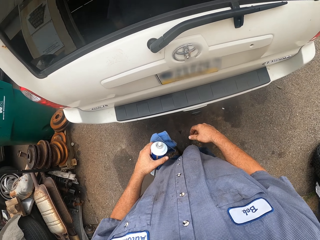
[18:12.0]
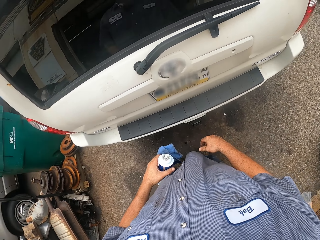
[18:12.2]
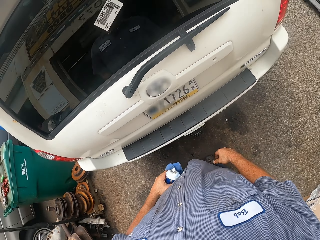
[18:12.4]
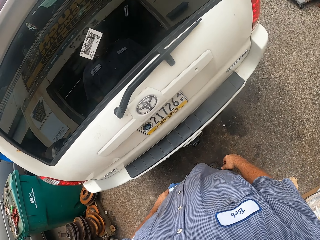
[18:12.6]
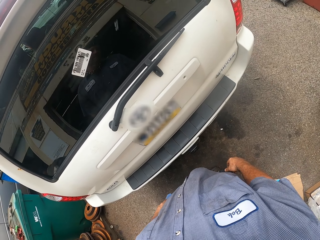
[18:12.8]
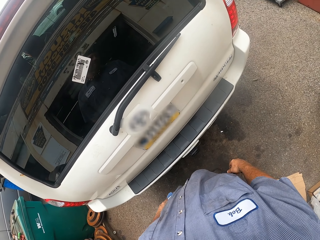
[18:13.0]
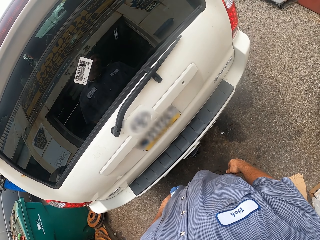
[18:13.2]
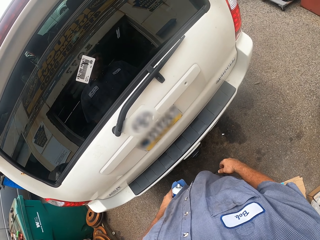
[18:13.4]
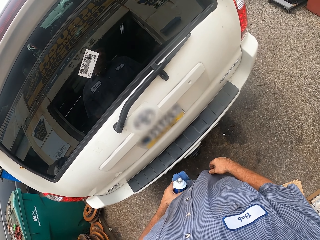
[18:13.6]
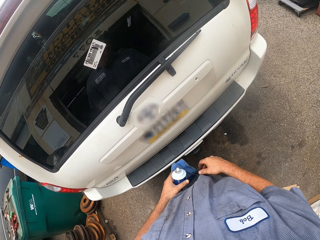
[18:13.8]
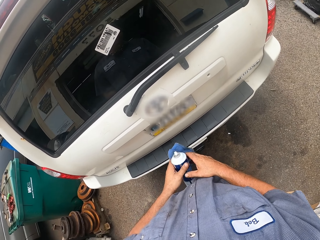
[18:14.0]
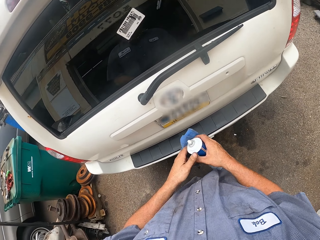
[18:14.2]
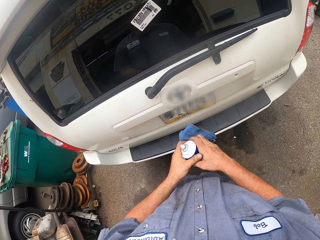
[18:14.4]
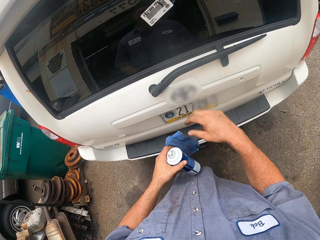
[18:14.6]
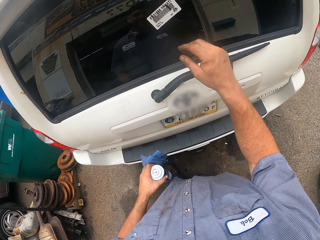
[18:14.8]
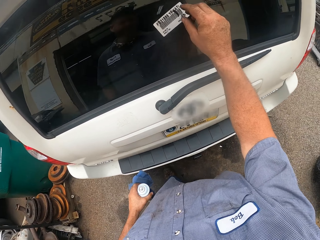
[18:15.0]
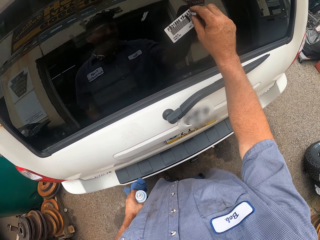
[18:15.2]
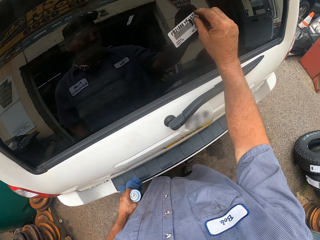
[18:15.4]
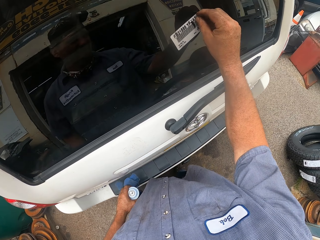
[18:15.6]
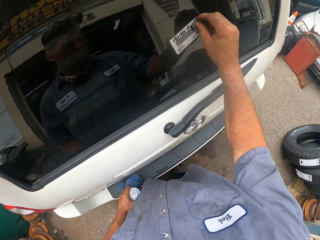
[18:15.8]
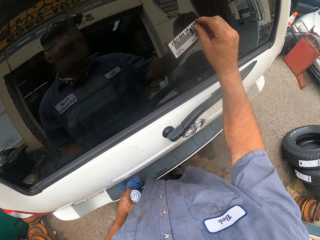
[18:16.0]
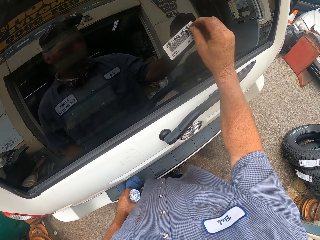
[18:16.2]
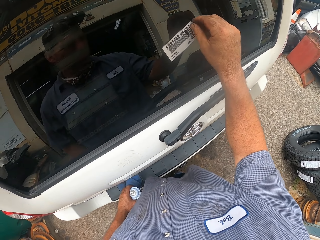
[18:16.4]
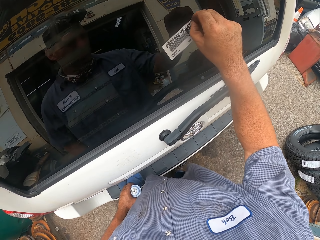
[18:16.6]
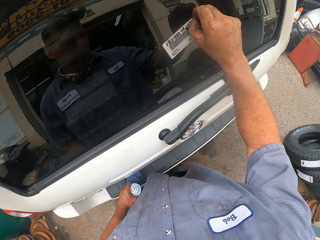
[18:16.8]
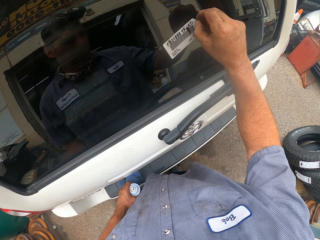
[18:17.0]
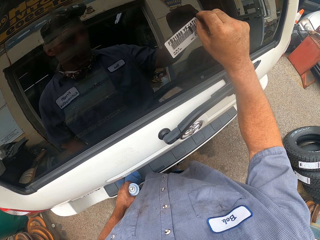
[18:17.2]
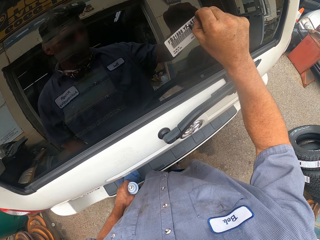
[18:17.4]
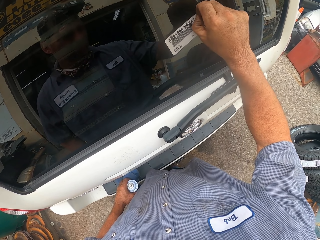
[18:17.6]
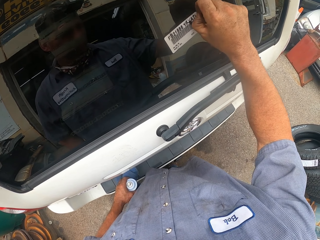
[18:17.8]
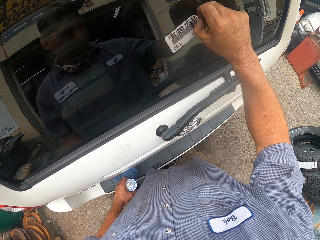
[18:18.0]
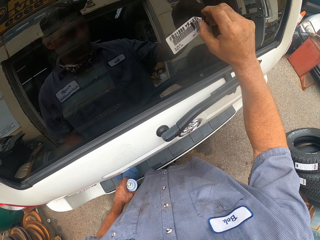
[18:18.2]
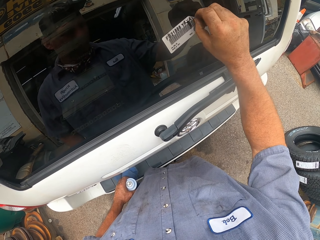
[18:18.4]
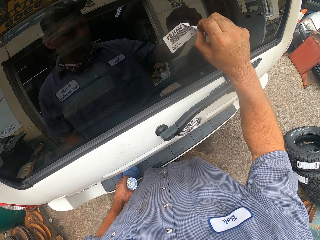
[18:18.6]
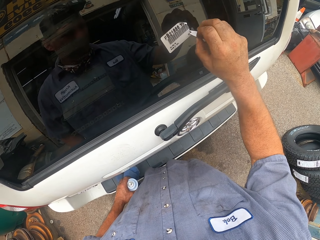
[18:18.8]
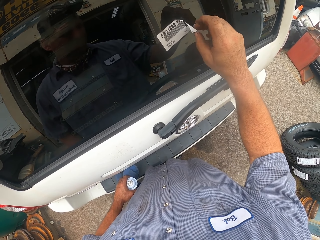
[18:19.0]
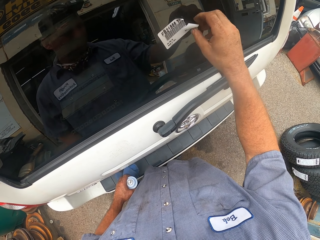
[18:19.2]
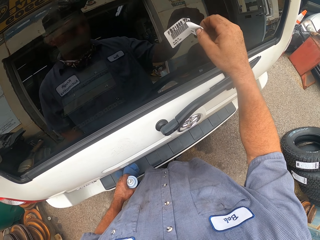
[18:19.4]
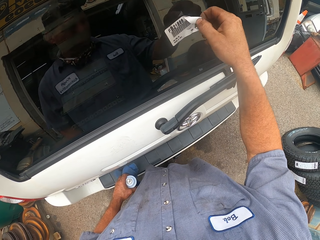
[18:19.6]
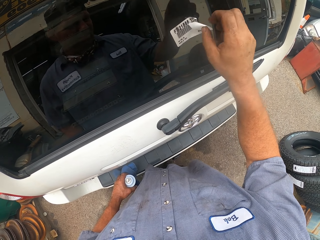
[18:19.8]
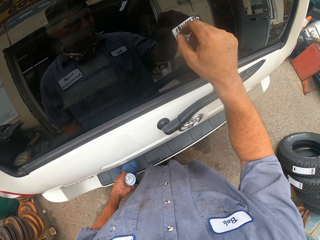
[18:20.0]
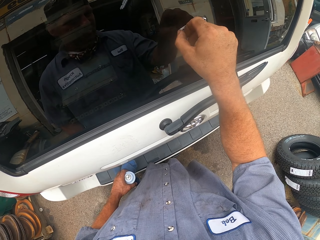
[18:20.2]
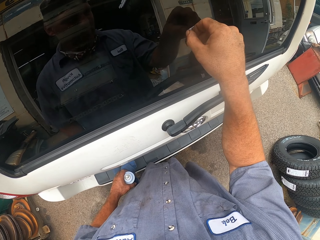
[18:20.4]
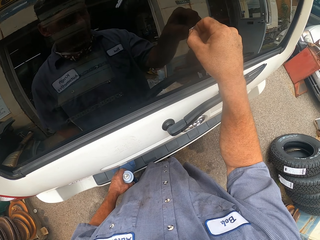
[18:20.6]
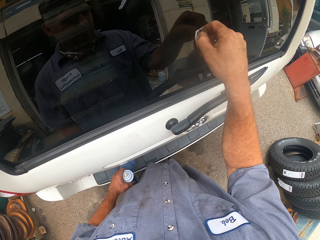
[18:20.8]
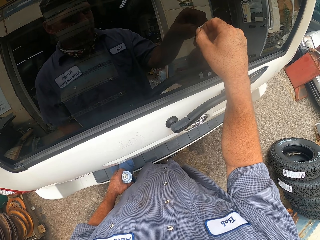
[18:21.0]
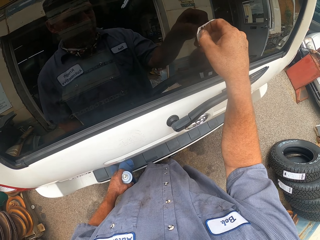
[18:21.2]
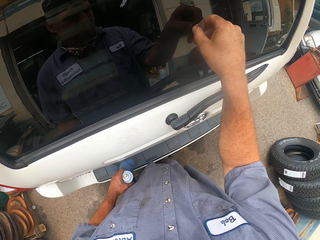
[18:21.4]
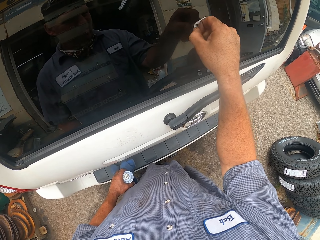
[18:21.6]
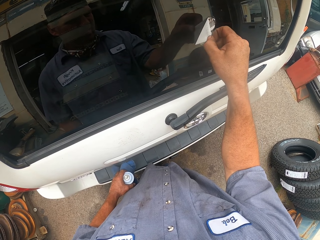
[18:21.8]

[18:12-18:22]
The camera wearer holds the spray with the left hand. They hold the spray with both hands. They remove a paper on the back screen.

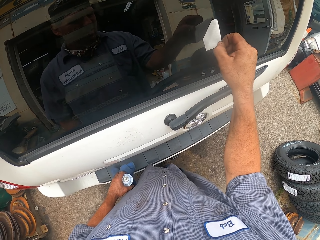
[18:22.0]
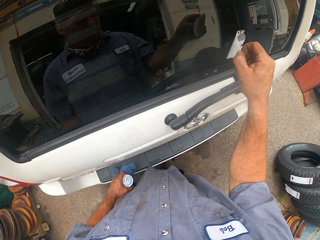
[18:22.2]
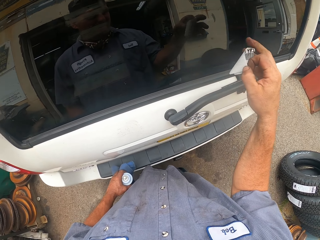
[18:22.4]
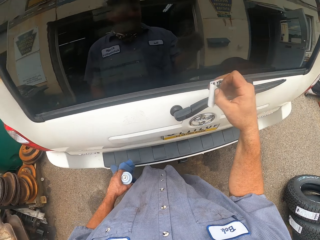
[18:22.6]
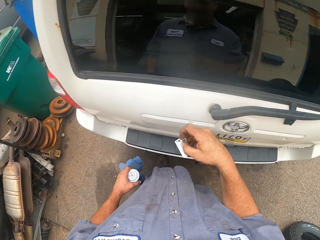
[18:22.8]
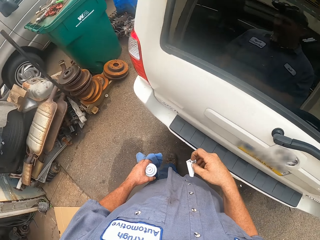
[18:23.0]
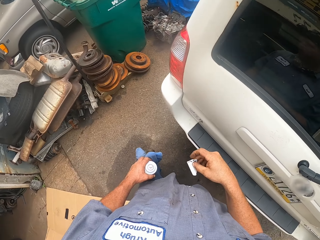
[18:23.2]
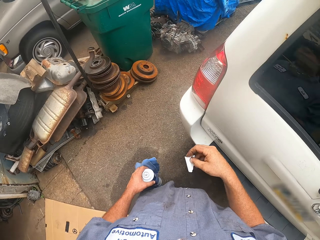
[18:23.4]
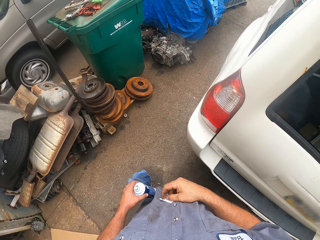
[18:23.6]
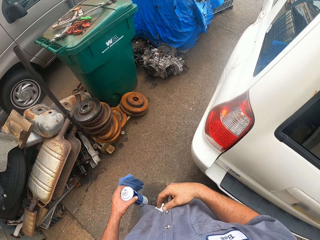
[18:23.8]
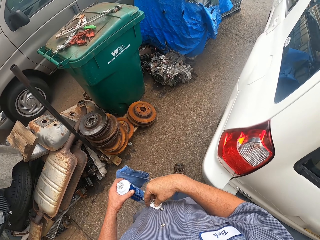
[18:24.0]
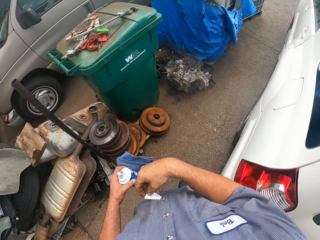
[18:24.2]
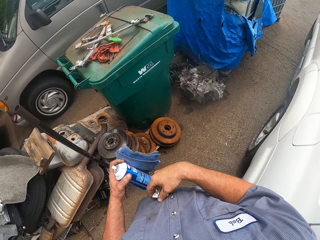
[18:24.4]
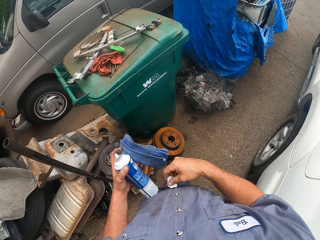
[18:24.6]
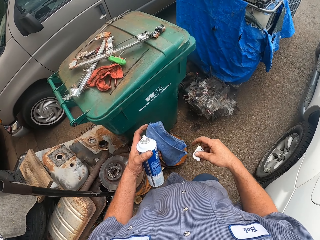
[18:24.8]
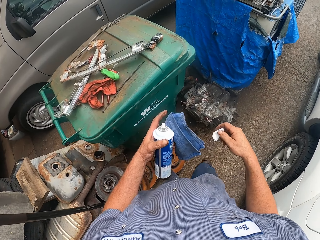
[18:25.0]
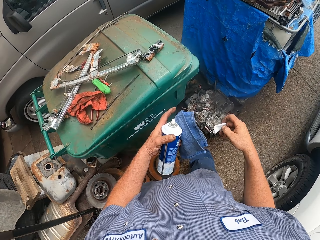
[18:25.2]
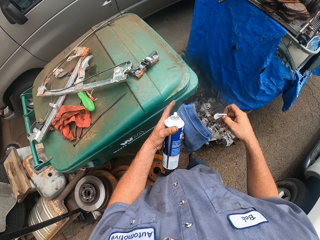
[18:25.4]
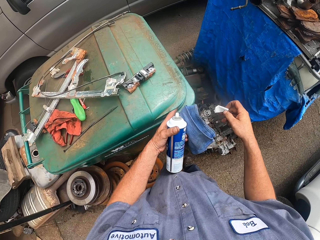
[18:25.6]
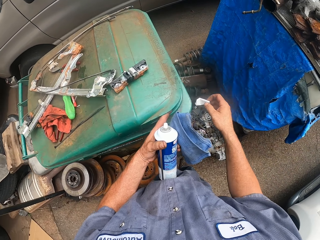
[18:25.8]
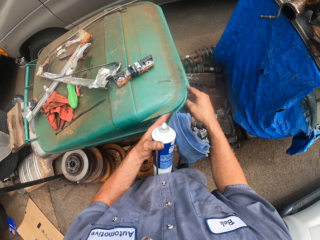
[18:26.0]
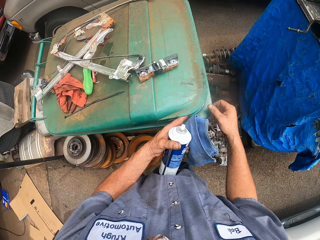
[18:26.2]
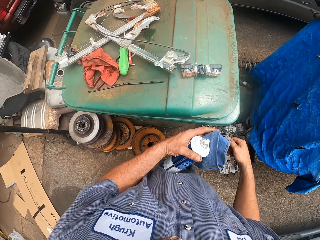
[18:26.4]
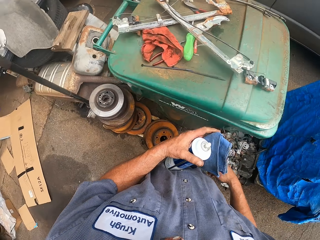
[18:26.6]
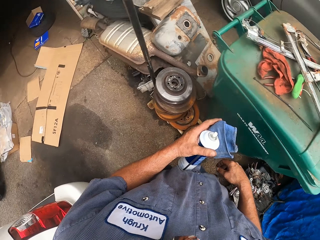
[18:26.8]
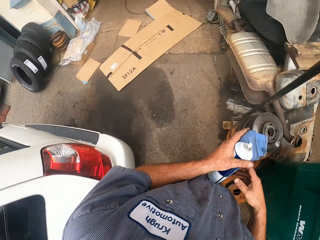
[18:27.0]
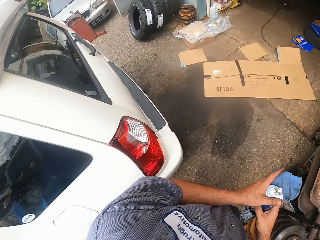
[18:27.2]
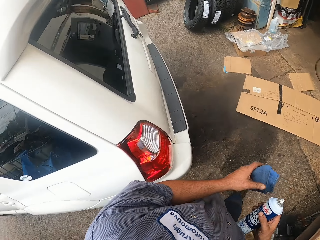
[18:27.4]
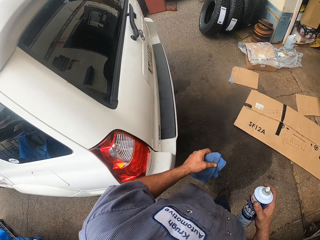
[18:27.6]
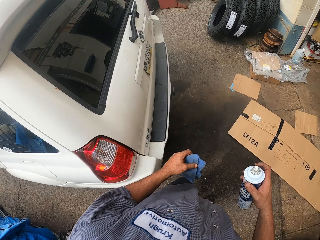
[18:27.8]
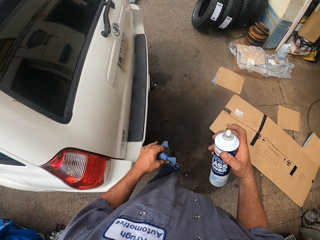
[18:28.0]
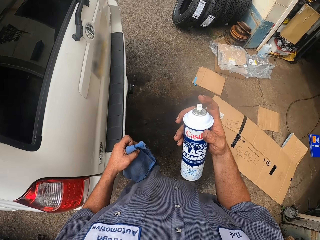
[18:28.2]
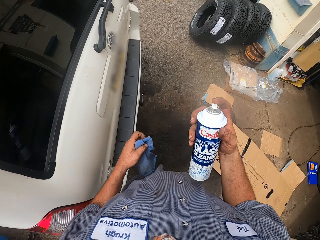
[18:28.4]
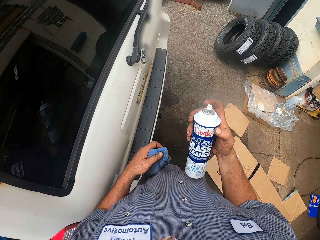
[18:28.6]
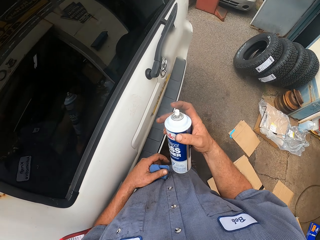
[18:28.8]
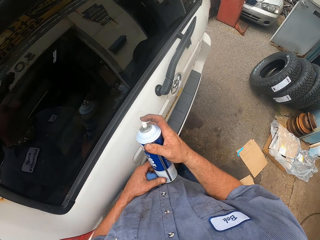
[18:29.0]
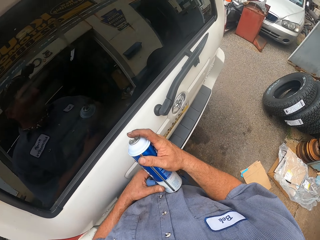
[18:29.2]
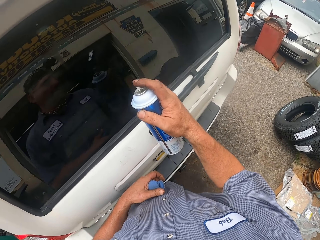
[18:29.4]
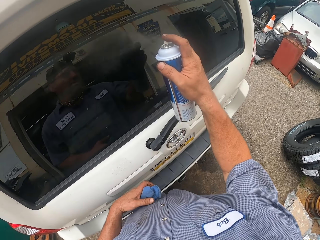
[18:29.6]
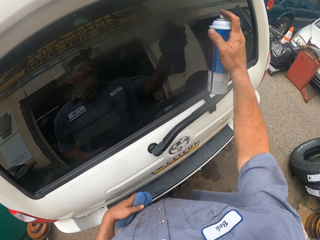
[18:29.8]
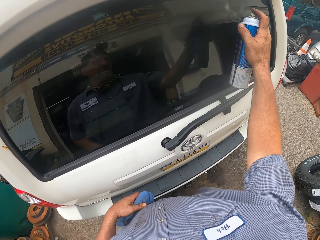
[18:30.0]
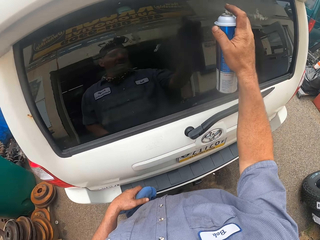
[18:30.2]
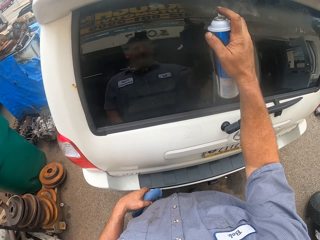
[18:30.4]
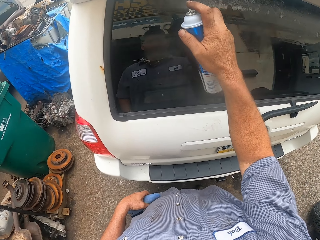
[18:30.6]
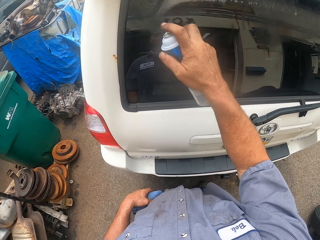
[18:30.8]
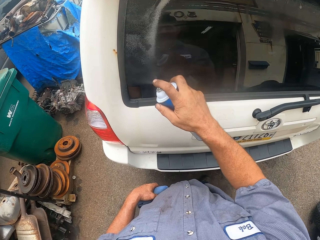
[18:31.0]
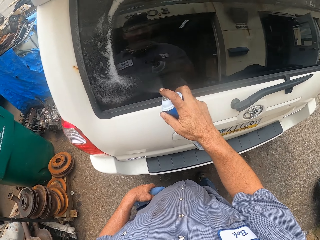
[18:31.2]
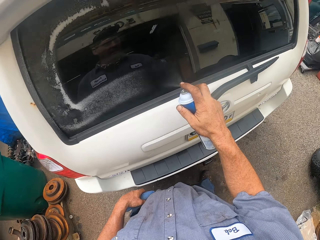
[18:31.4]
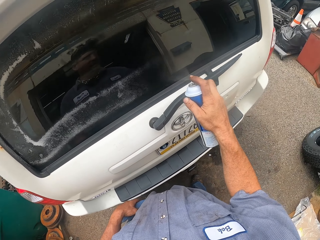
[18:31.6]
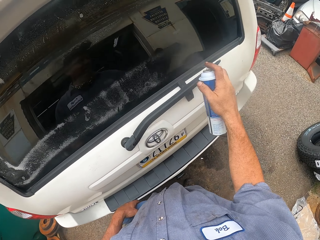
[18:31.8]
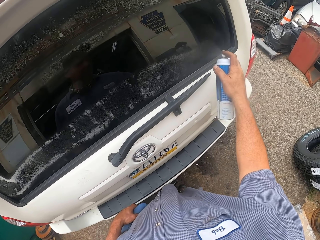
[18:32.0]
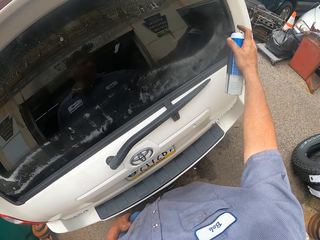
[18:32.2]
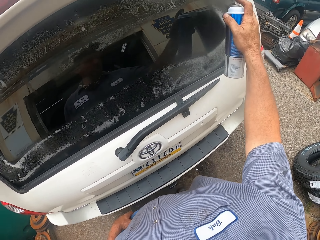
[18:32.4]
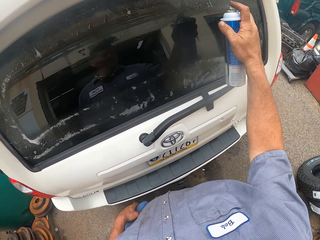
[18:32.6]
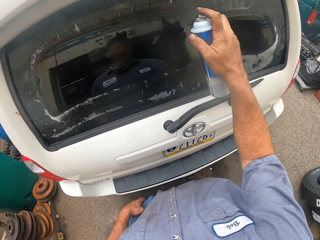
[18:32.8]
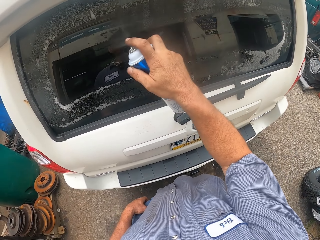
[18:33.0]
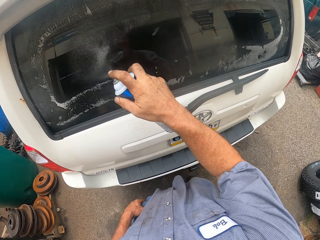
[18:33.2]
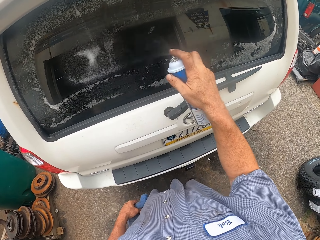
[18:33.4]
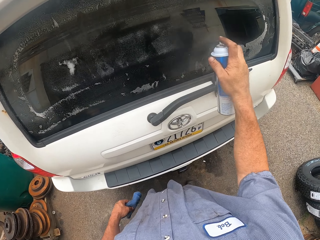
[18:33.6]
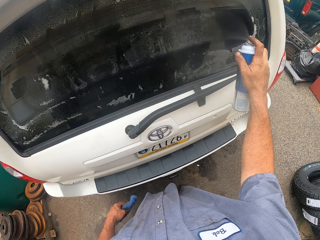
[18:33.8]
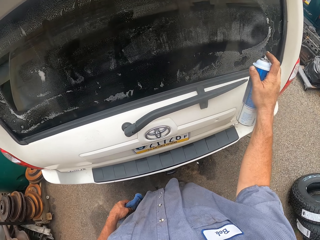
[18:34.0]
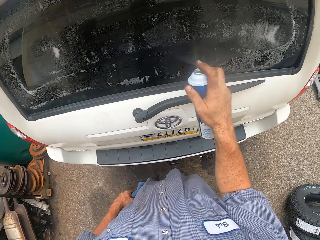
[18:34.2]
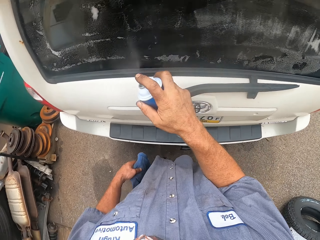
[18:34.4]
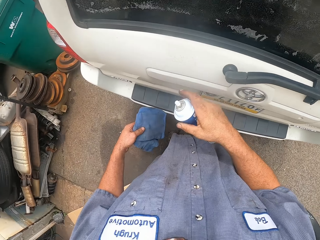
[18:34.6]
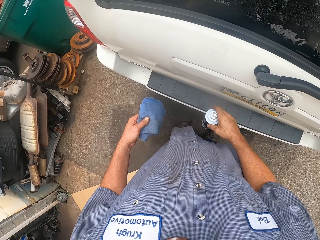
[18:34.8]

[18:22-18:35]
The camera wearer touches the paper. They walk around the garage. They open the dustbin. They throw the paper in the dustbin. They walk around the garage. They hold a bottle. They spray something on the window. They spray a liquid on the rear screen of the car with the bottle.
